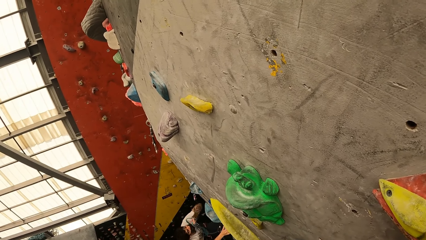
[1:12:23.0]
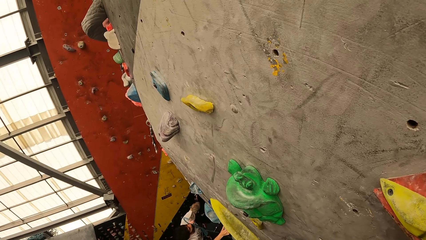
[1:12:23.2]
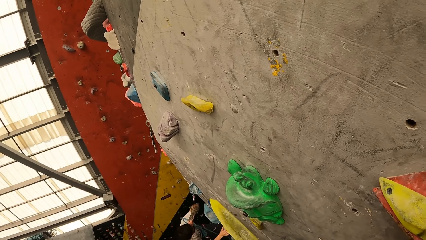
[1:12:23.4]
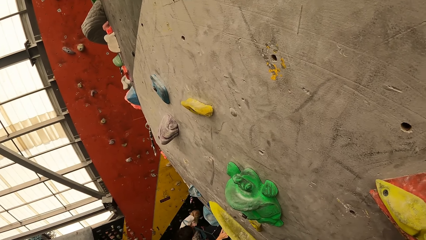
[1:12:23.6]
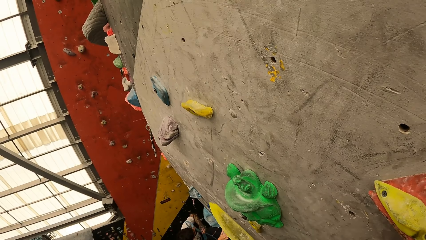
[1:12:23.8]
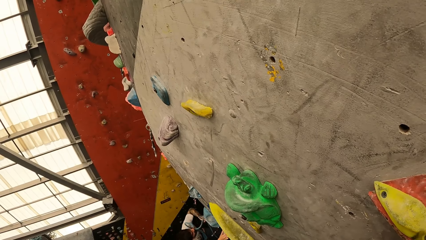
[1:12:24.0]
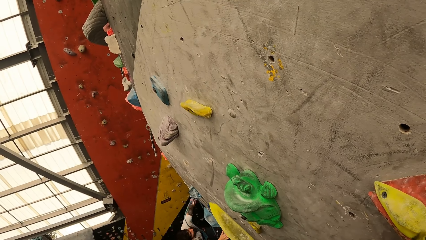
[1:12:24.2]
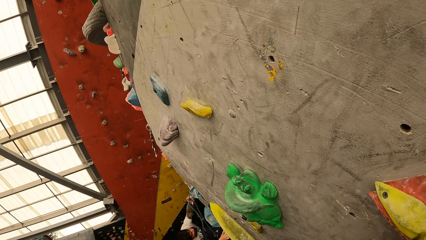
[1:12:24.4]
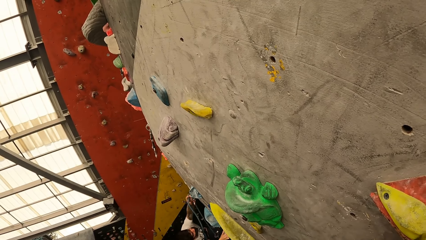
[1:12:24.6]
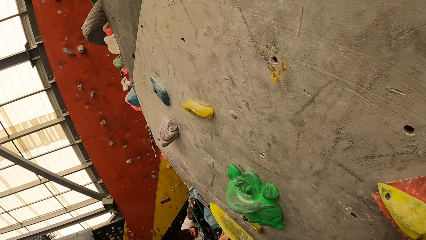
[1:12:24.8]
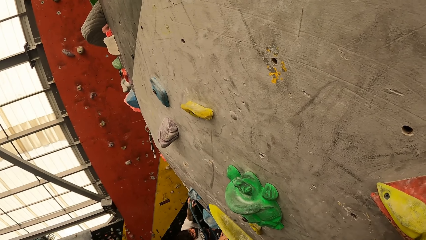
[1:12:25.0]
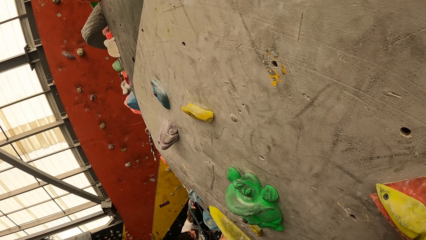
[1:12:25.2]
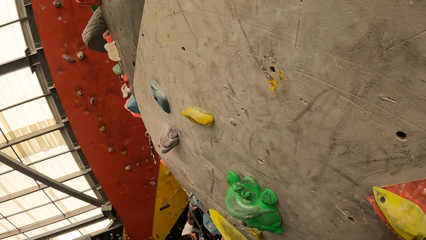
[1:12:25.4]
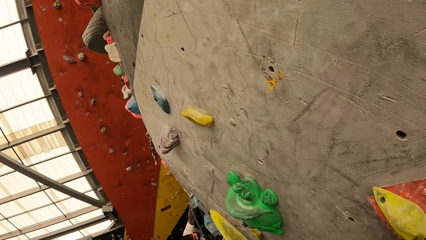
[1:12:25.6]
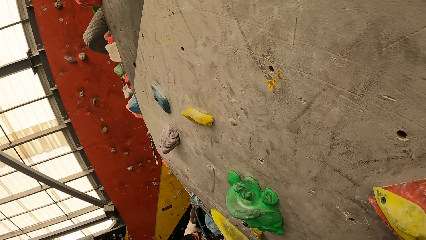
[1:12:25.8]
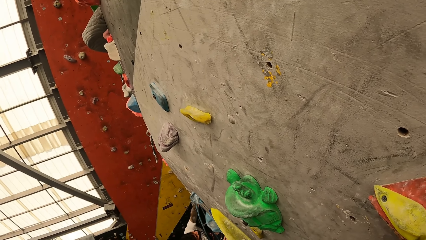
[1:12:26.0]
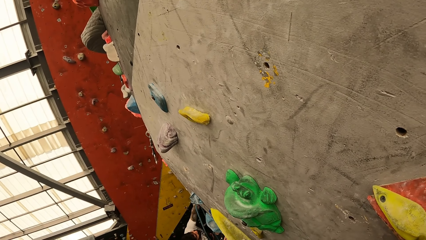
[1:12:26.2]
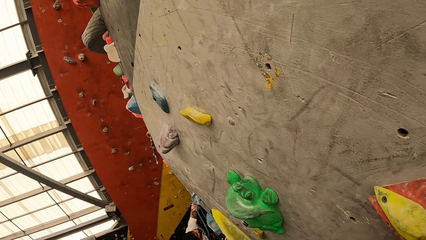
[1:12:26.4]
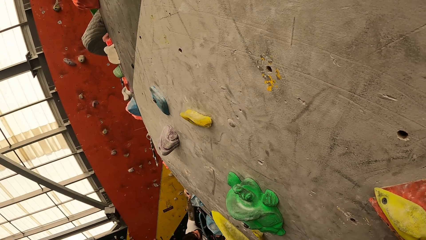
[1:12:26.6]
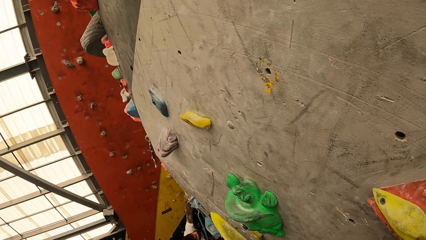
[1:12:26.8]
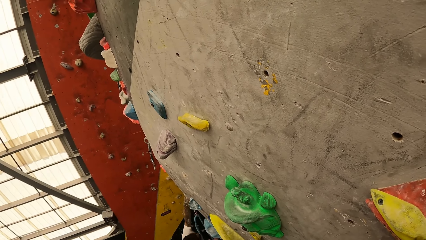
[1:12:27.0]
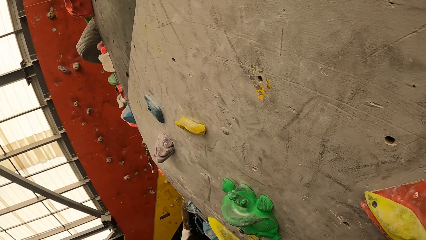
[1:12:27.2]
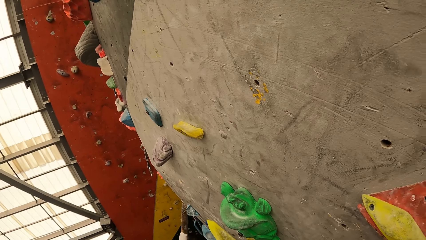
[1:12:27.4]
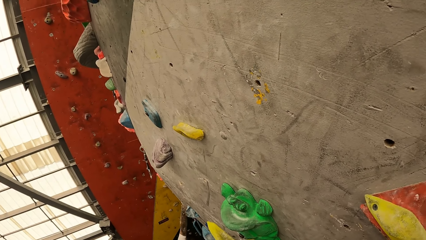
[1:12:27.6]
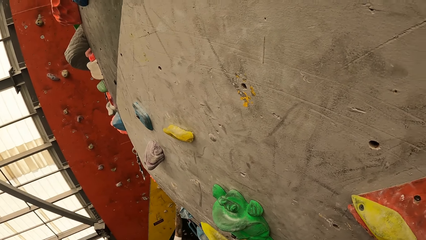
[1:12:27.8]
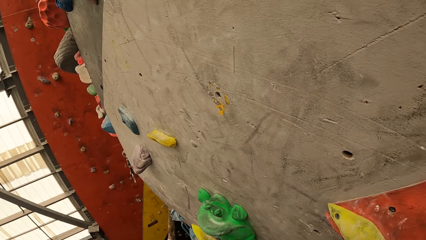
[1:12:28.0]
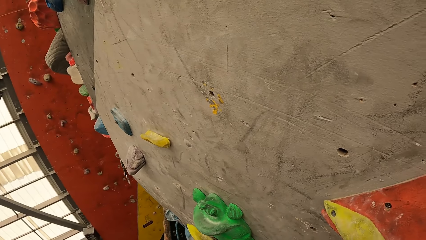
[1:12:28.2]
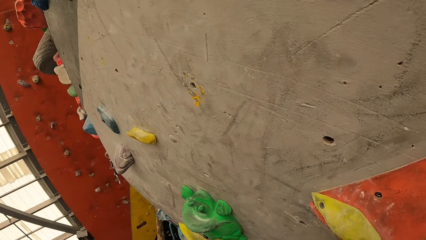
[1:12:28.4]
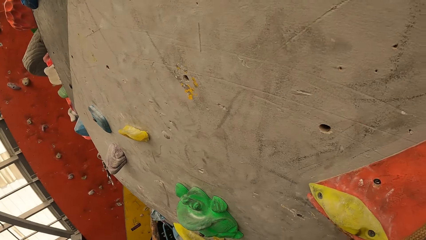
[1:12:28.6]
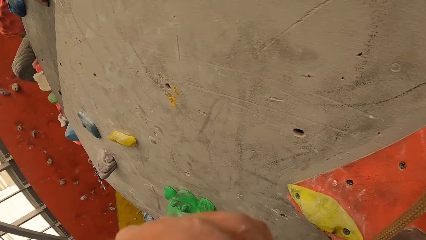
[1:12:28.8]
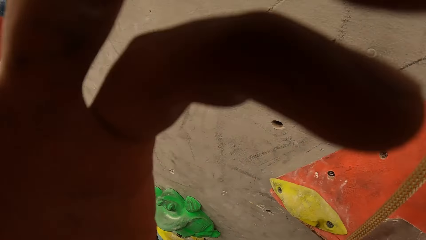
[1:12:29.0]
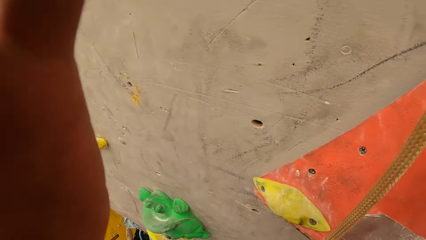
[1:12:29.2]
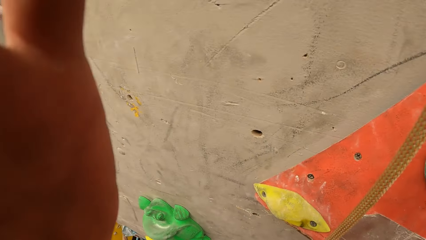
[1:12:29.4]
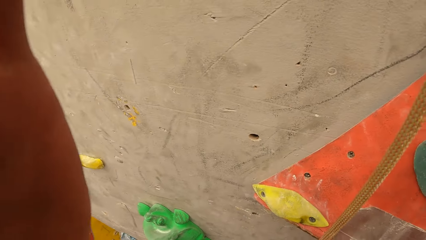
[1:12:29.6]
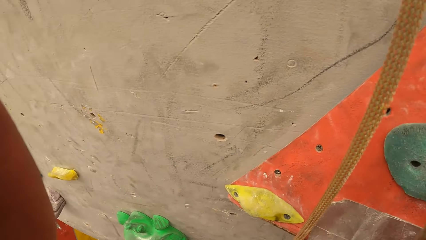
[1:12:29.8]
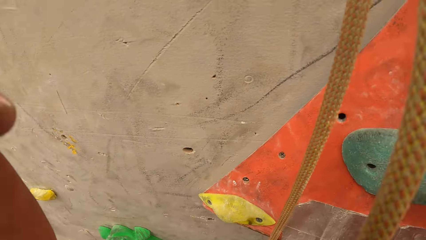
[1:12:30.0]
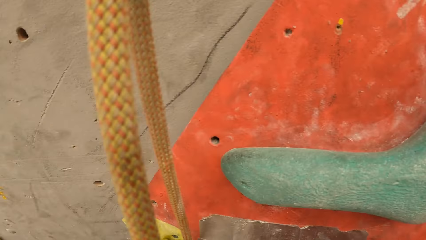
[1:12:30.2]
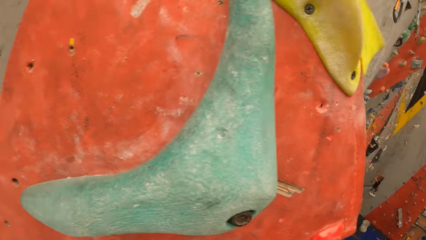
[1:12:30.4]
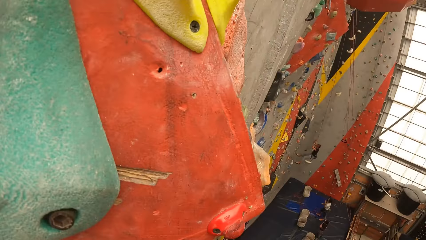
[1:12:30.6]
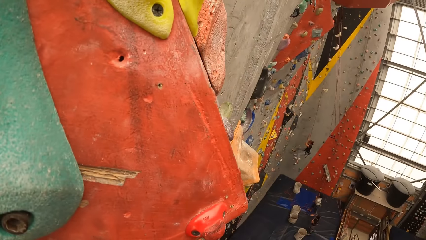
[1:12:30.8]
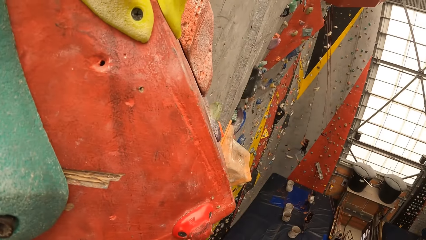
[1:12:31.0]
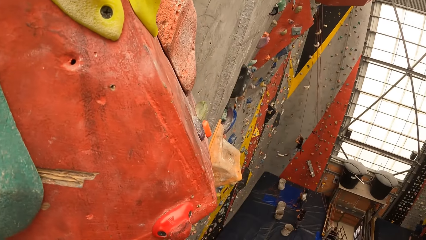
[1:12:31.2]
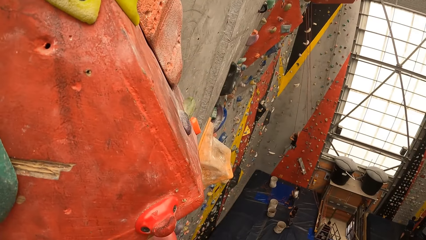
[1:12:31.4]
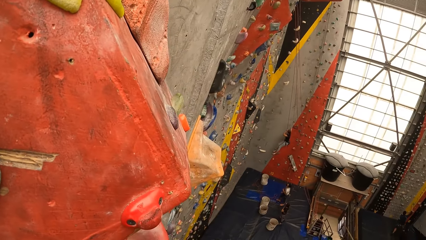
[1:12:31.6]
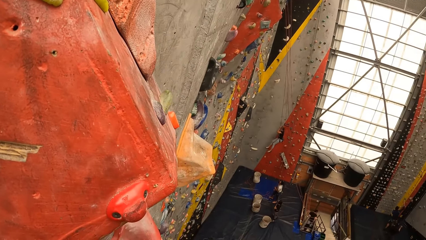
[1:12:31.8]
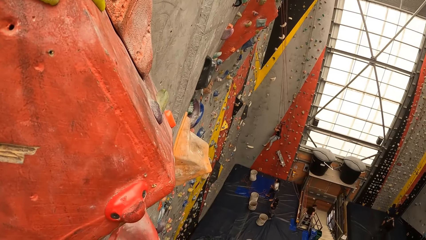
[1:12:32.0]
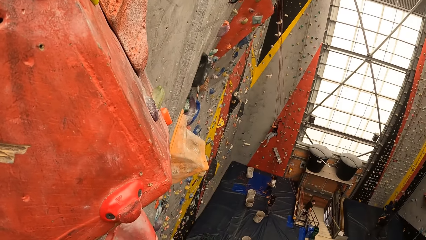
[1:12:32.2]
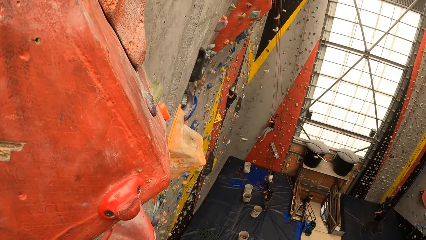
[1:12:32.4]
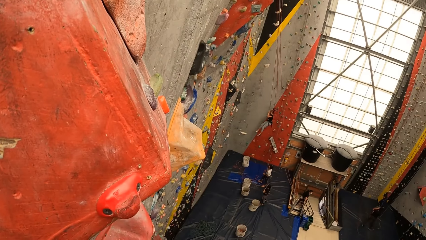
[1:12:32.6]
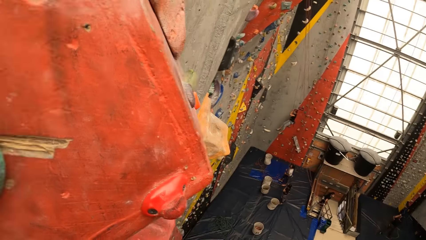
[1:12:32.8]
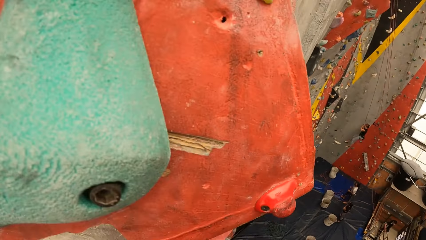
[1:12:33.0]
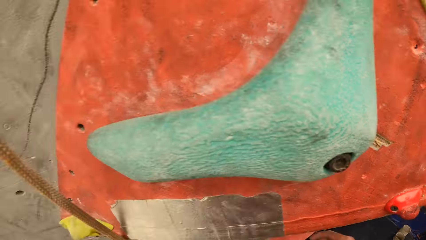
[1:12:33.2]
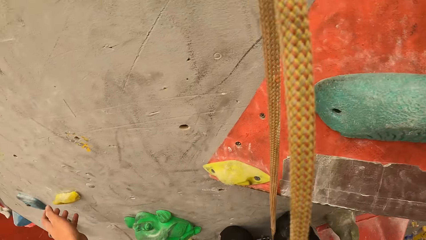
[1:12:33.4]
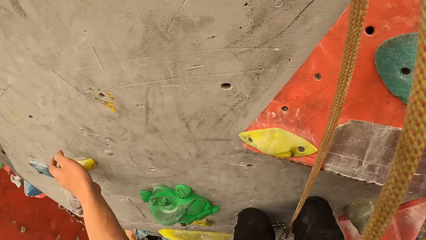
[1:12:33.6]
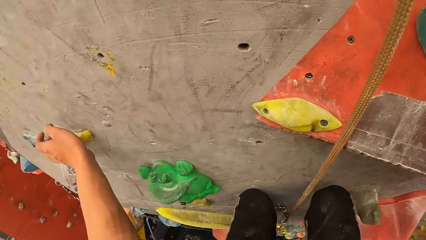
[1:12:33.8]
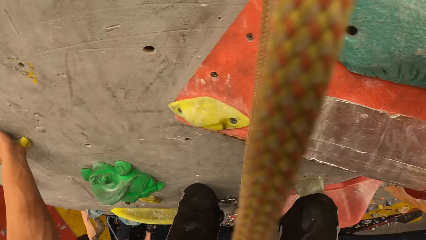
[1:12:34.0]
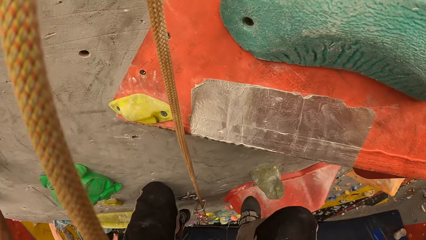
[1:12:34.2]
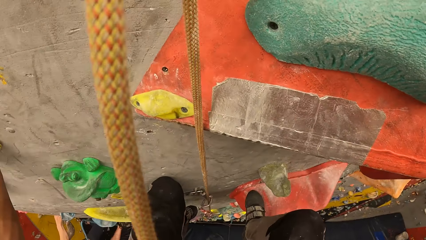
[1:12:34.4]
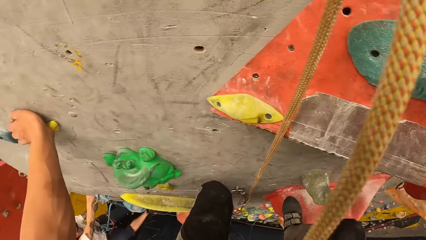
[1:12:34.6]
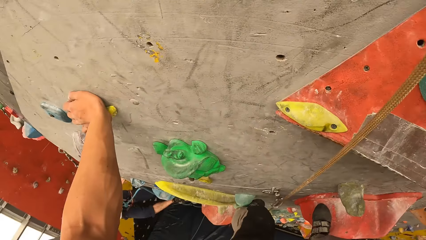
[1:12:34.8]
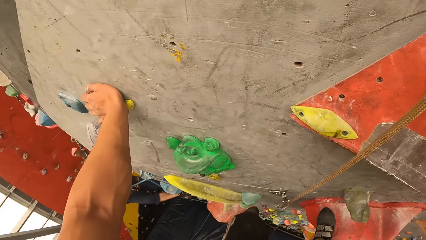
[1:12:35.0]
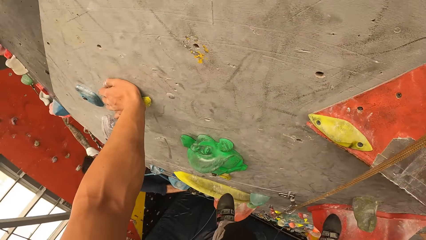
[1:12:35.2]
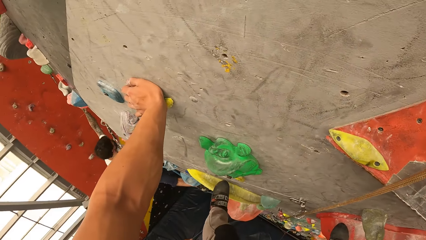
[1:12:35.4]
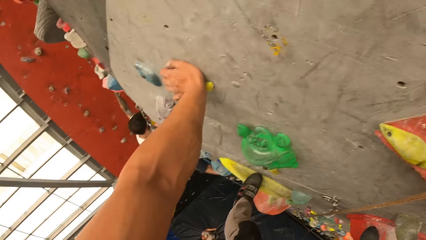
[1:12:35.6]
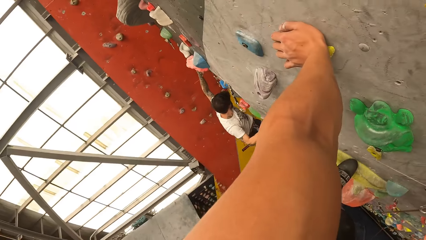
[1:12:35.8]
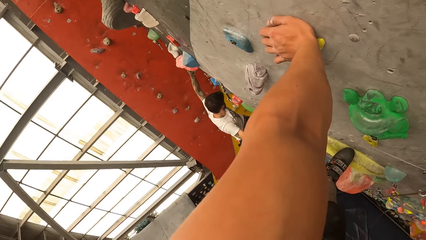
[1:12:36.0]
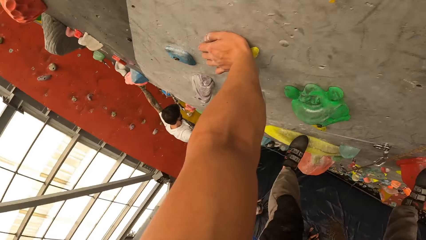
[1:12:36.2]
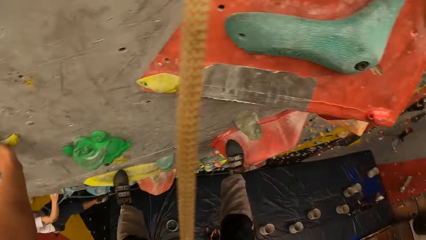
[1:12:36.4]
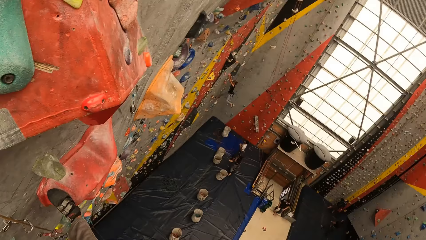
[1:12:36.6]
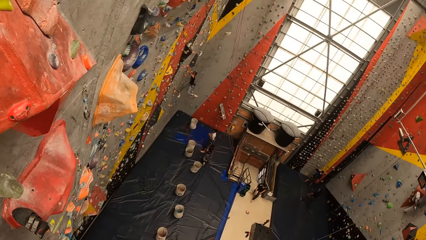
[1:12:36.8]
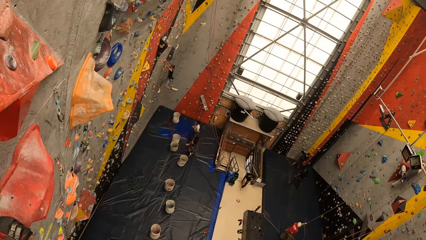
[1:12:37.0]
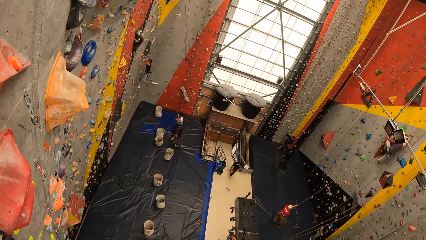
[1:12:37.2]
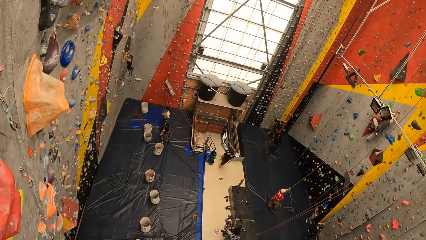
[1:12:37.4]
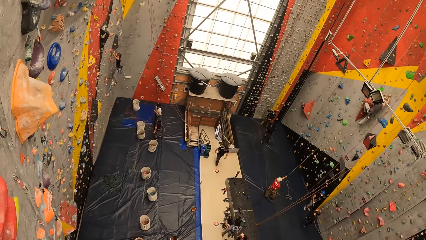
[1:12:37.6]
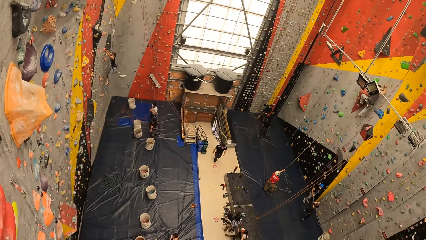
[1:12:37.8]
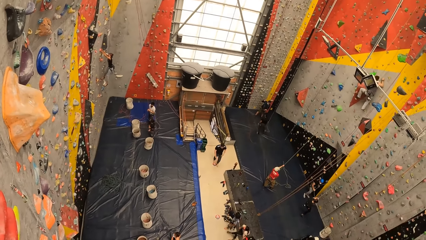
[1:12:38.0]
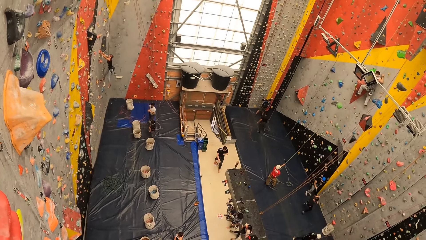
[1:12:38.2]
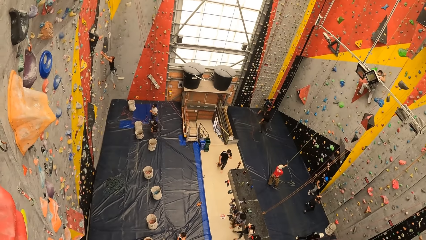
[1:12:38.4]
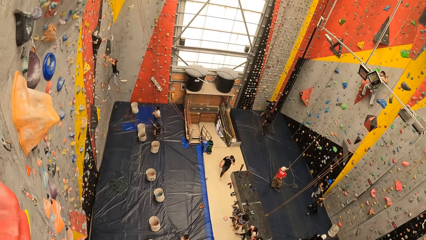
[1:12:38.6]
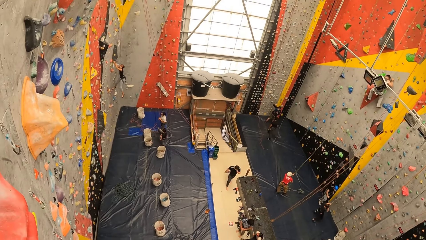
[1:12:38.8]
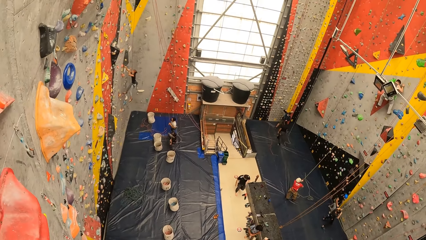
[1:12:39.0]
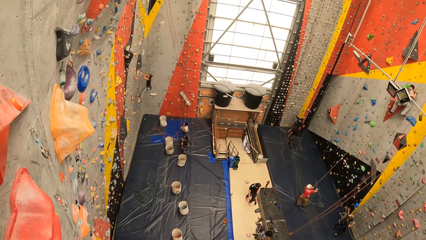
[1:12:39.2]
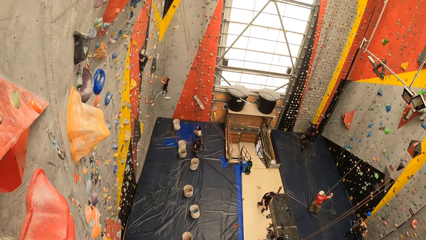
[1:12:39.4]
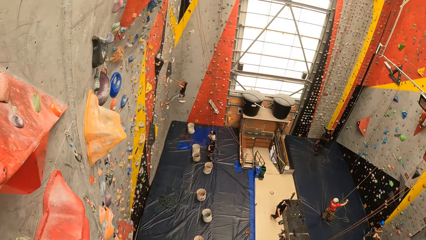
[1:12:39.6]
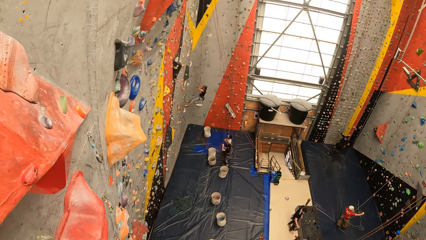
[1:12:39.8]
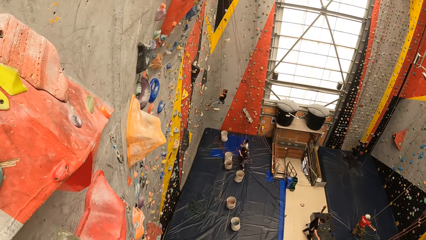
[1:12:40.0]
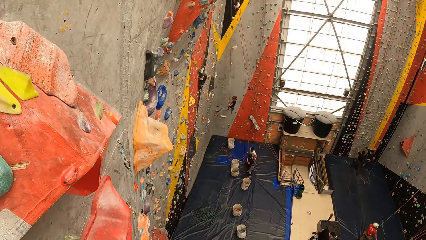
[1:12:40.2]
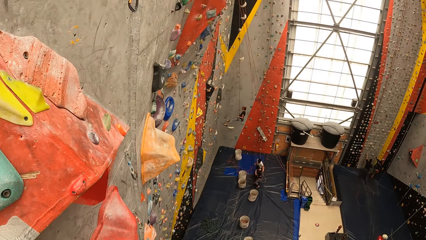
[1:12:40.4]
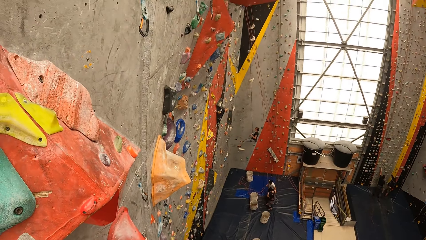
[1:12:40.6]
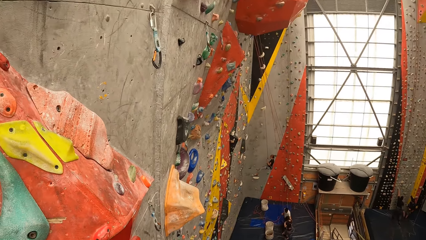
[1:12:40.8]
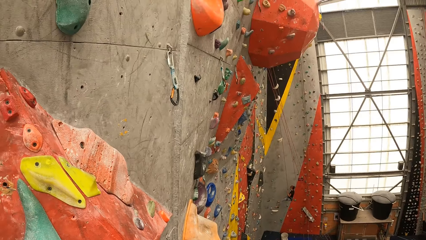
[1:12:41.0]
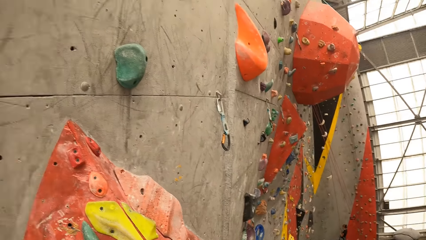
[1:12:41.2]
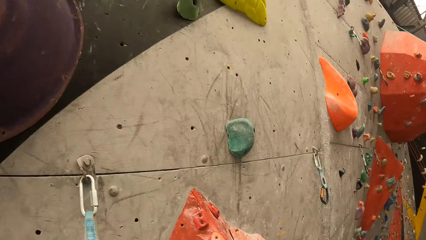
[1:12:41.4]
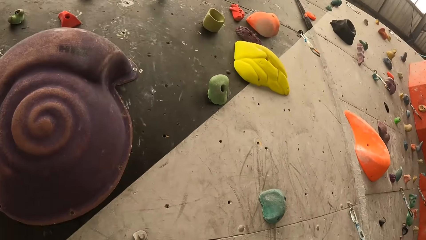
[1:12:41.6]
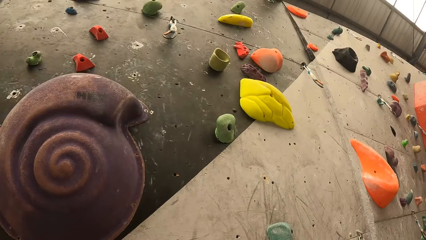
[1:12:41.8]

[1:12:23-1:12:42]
A man climbs up the rock wall. The camera wearer adjusts the camera on the head. They look around the sports center. They adjust grip on the rock wall. They climb the rock climbing. They look around the sports center. They stare at the ground.
